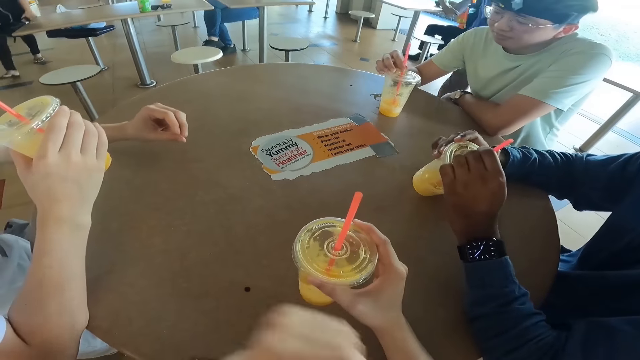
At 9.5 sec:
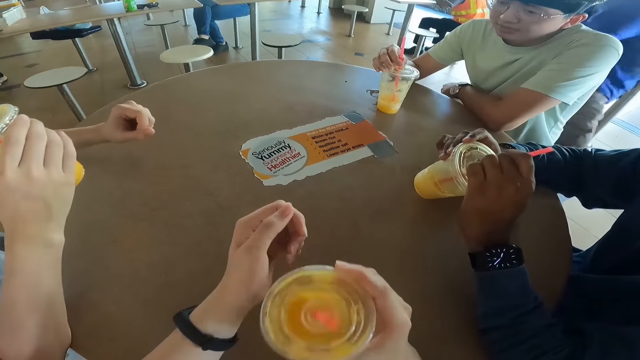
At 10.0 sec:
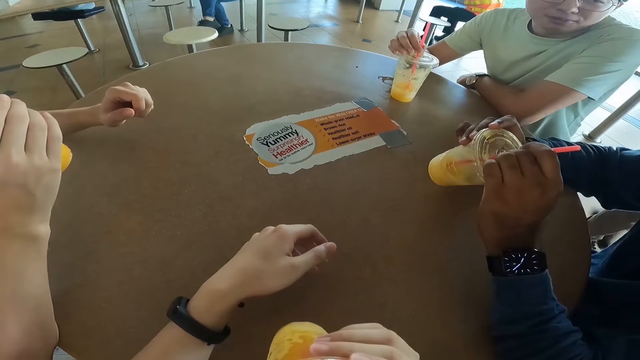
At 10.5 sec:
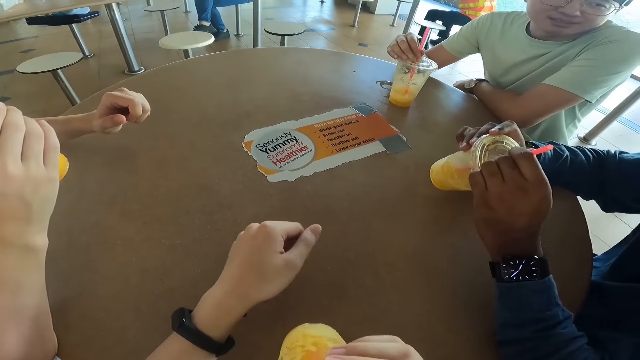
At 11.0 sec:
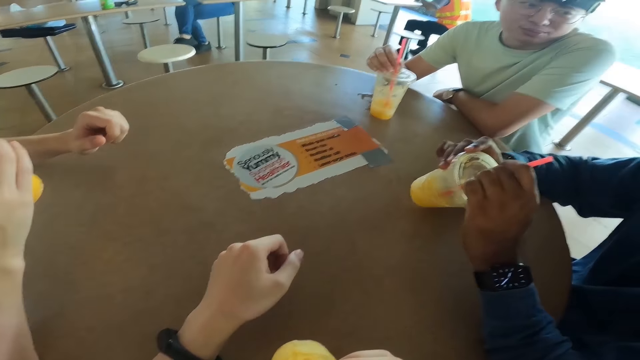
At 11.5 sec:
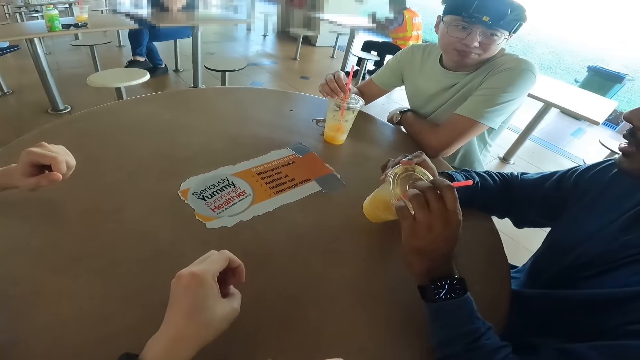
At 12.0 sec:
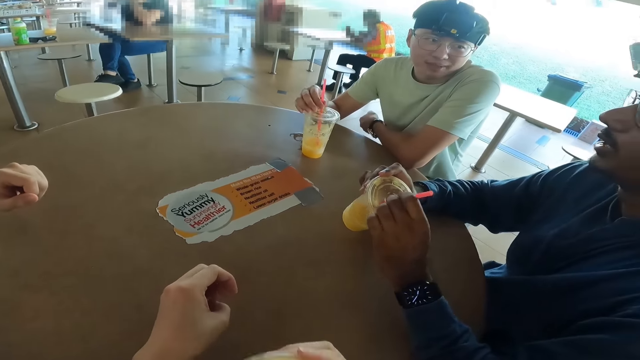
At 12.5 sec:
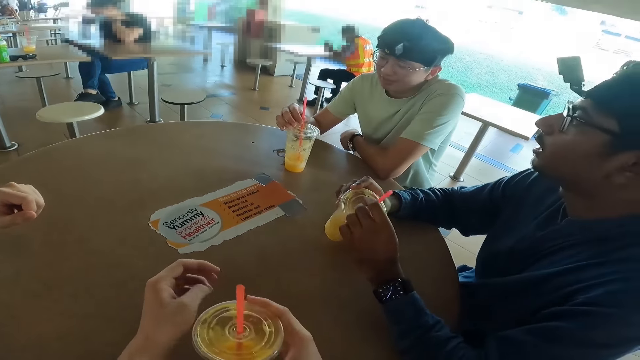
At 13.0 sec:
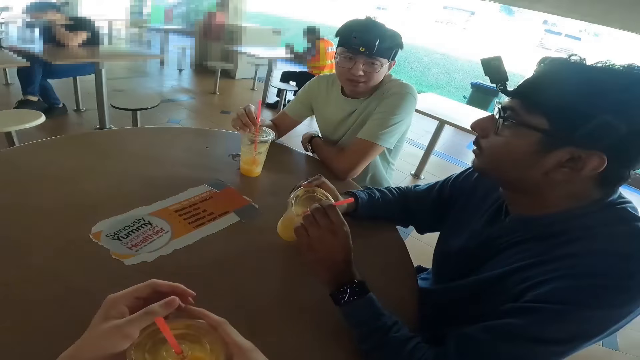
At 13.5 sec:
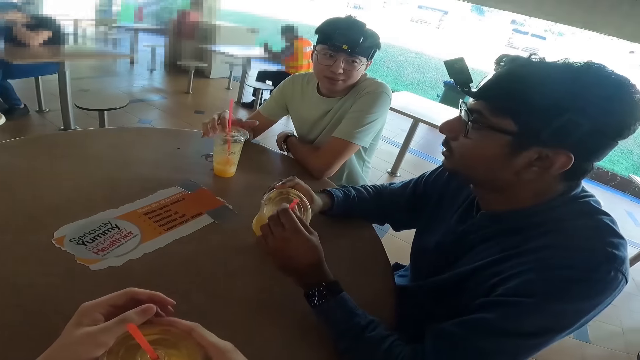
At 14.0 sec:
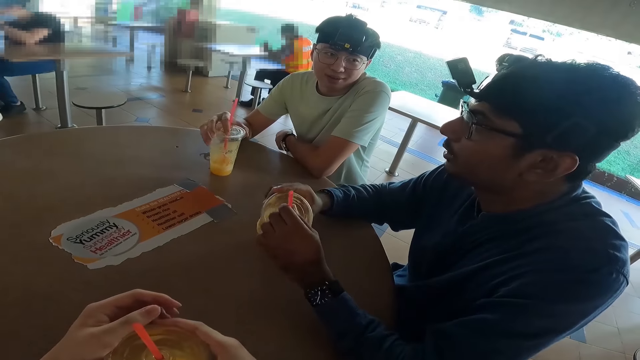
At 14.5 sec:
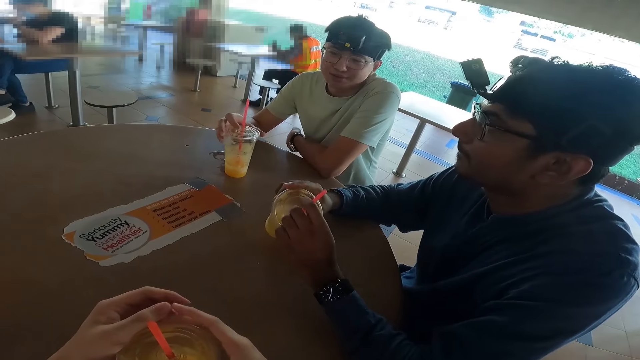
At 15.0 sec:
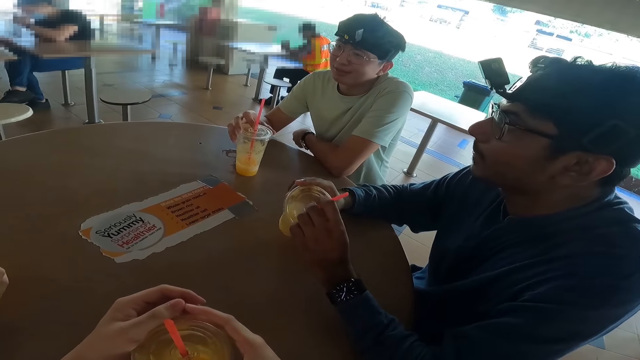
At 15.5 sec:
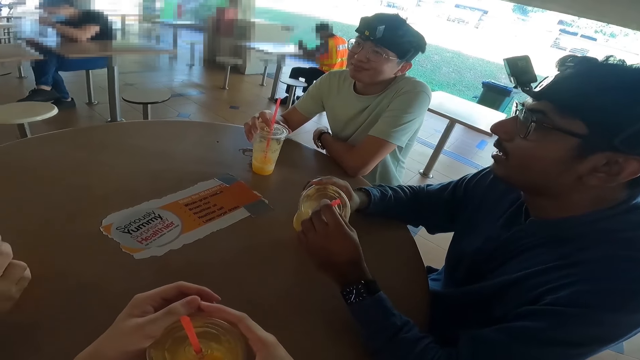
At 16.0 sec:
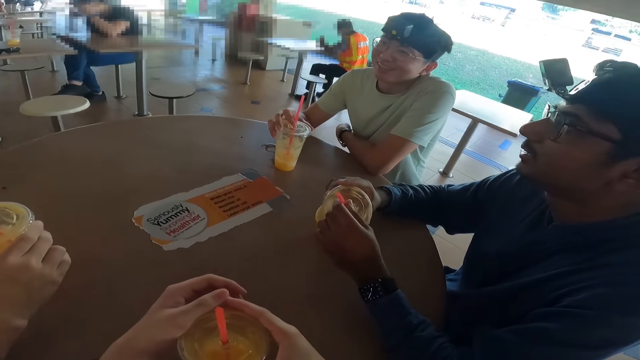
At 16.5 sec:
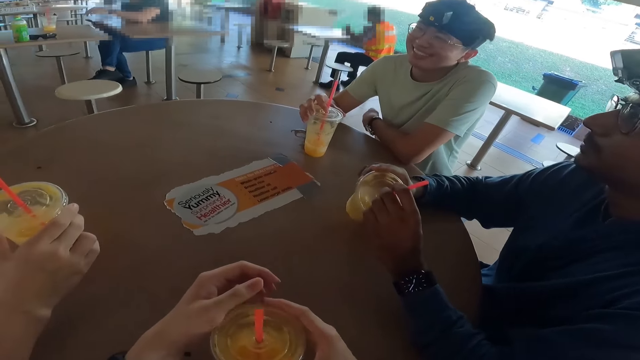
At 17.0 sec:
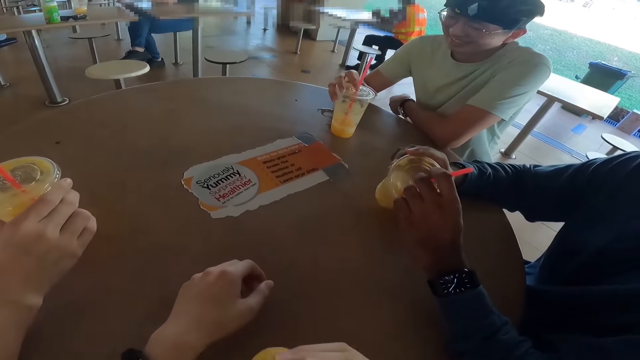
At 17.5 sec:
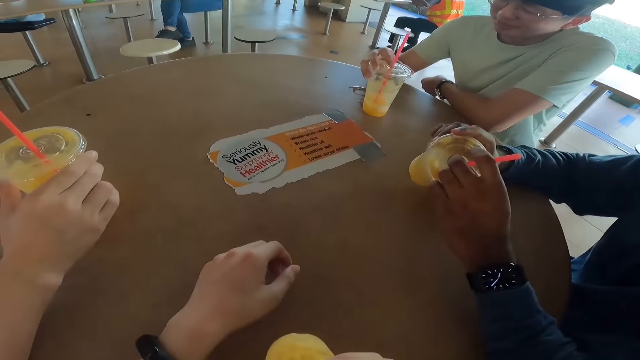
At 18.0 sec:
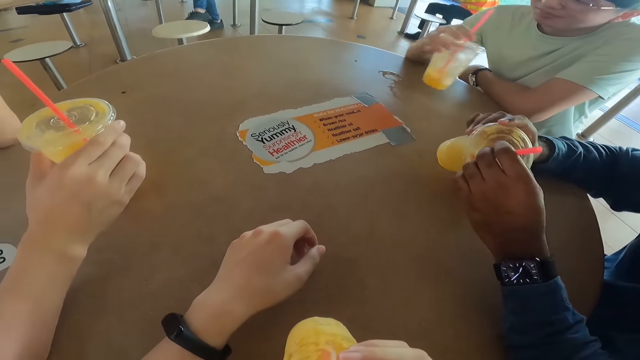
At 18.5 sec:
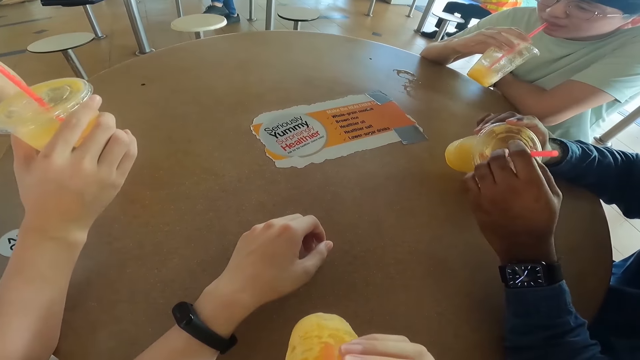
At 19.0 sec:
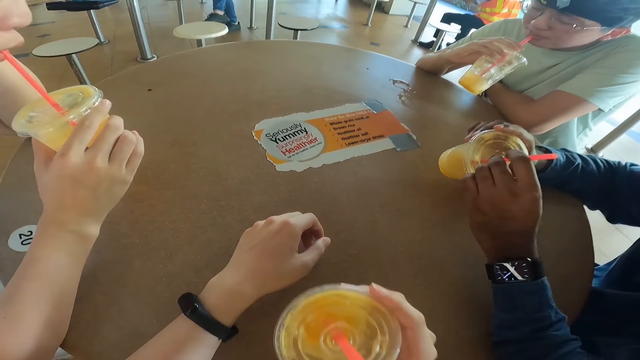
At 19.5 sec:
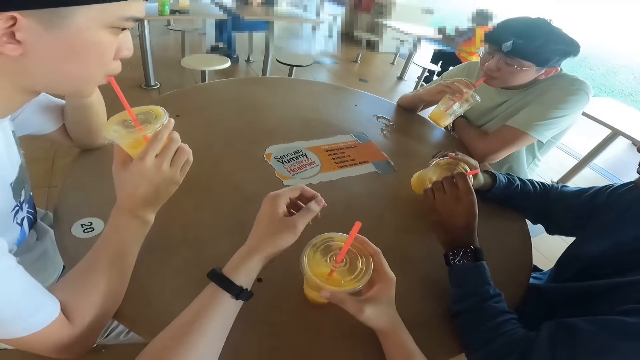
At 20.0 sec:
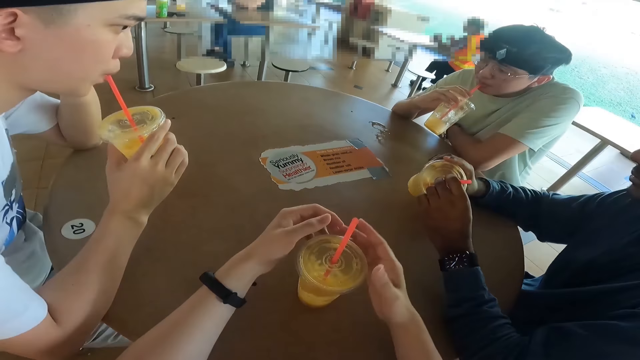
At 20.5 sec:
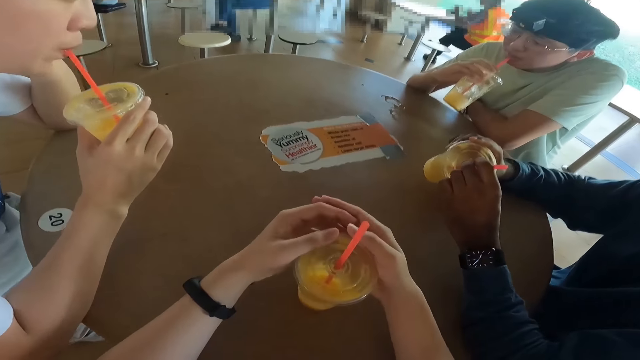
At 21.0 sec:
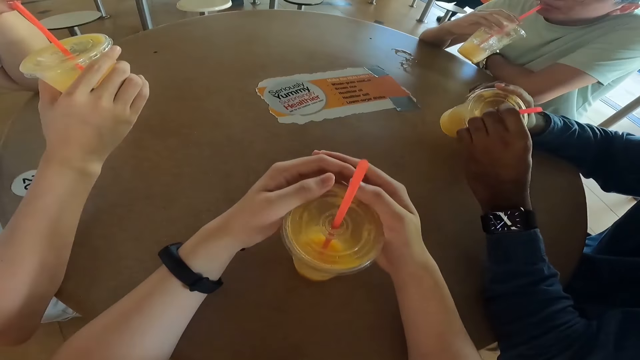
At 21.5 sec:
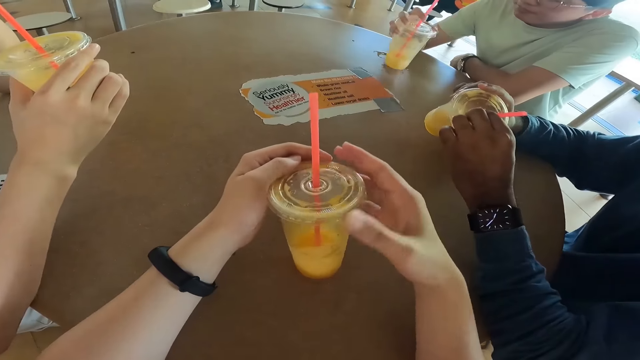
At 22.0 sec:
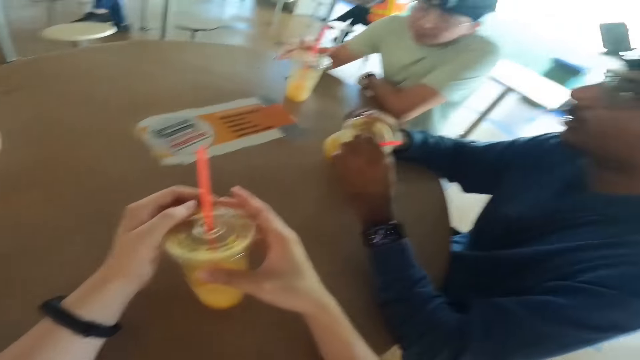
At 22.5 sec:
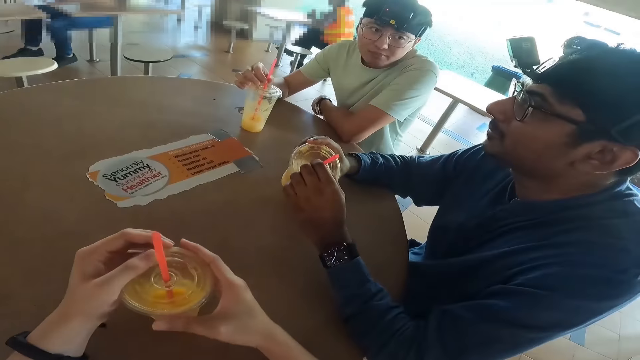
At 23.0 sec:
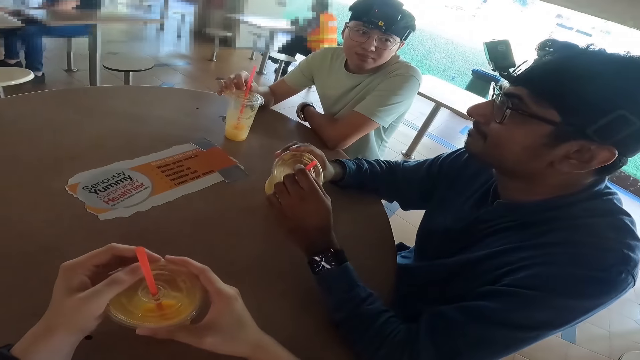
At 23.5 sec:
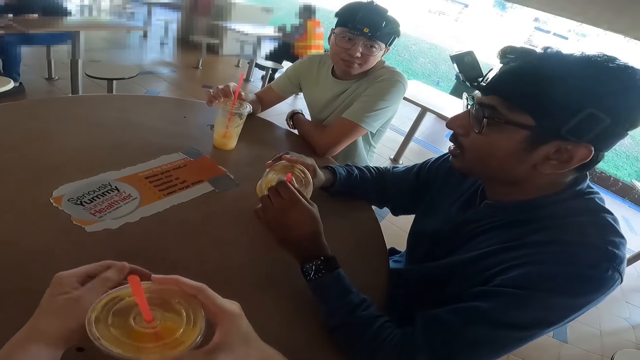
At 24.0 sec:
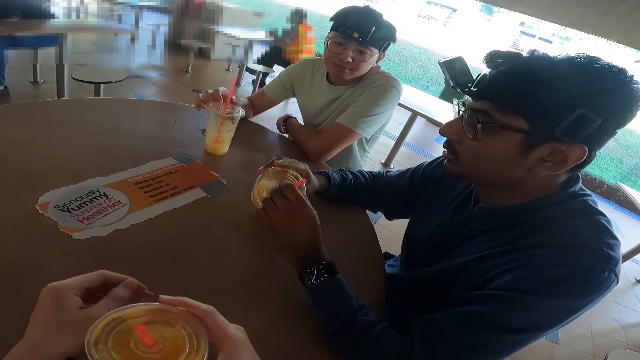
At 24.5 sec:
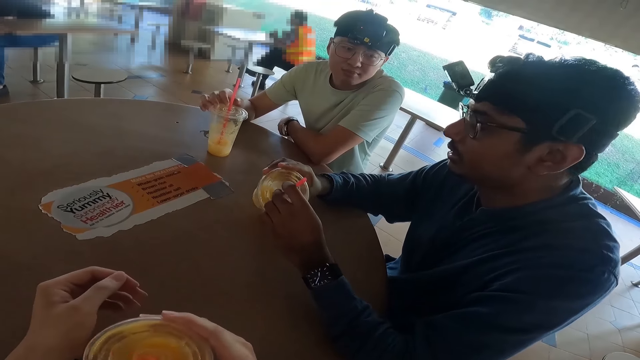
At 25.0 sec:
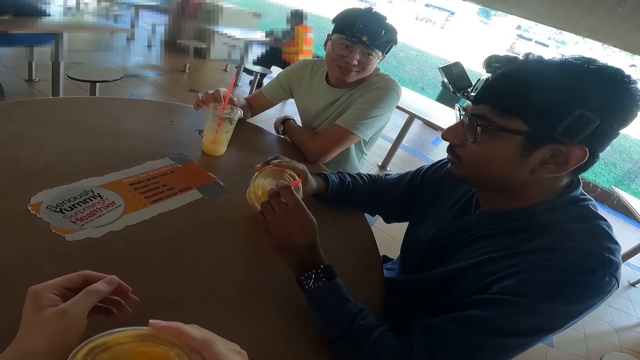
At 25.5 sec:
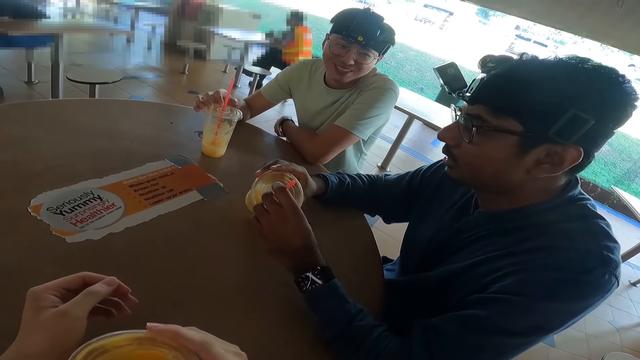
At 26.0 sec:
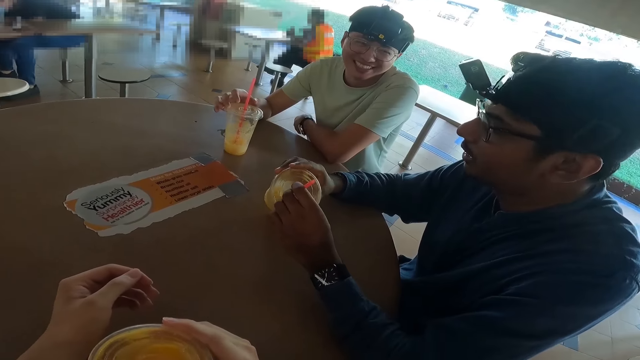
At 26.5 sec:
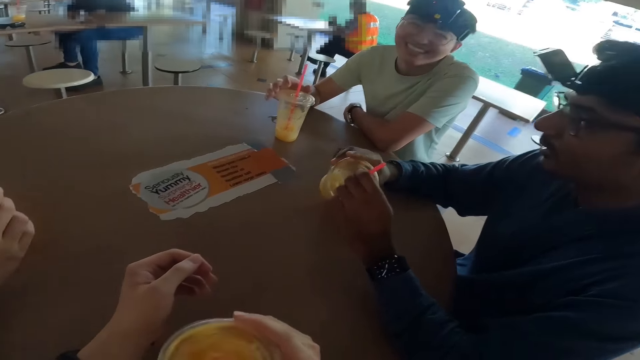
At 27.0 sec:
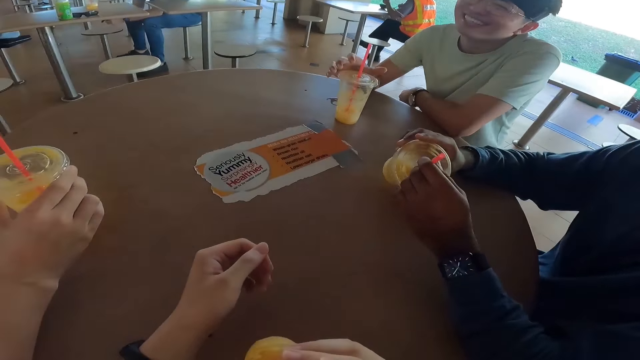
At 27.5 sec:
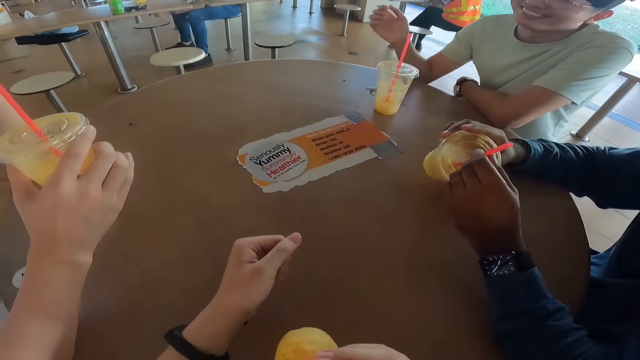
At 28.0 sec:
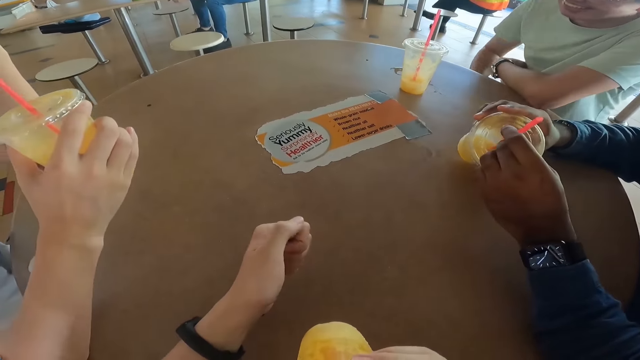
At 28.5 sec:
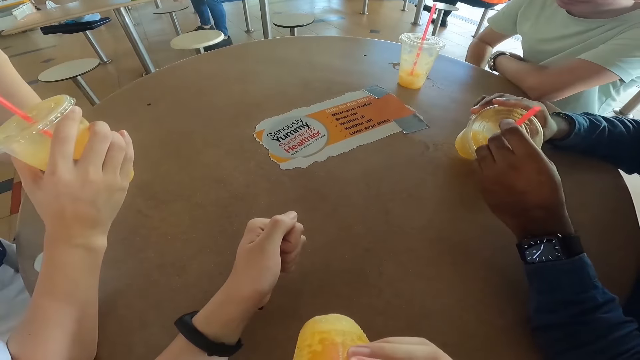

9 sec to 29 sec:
The camera wearer drinks the juice. A man talks. Another man reads. A third man reads. The first man talks. The camera wearer drinks the juice. A fourth man drinks the juice. A fifth man drinks the juice. The camera wearer drops the juice. They drop the juice again. The first man talks. The fourth man laughs and scratches the leg.
